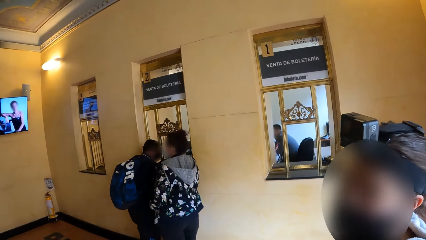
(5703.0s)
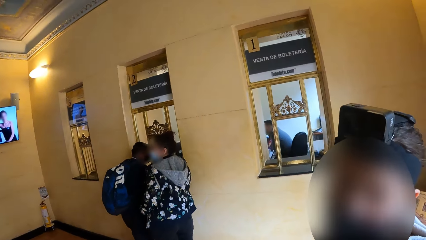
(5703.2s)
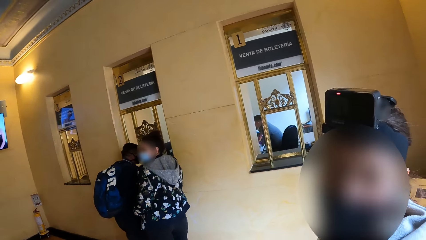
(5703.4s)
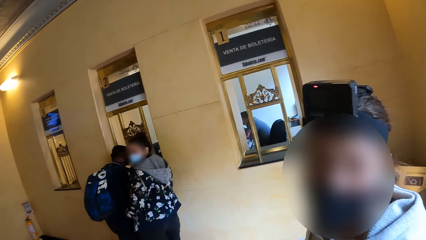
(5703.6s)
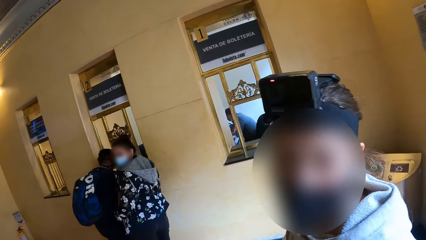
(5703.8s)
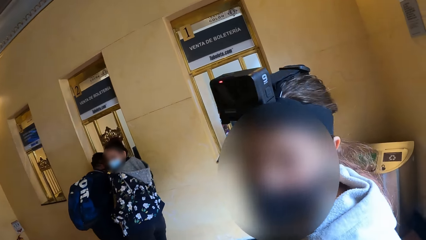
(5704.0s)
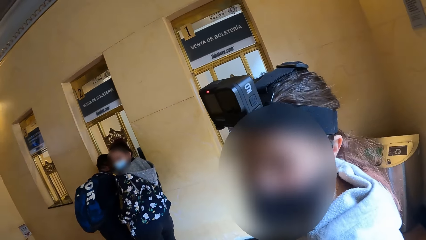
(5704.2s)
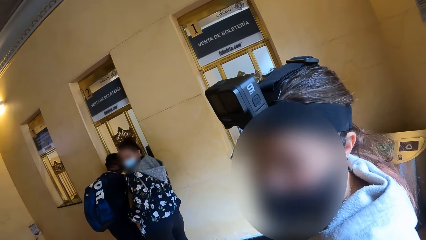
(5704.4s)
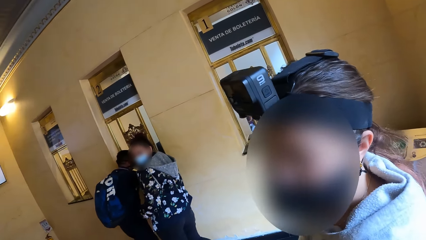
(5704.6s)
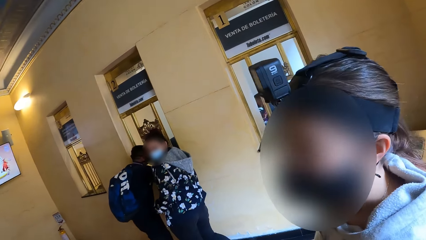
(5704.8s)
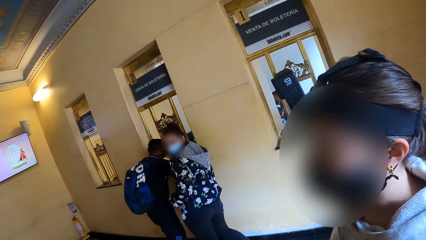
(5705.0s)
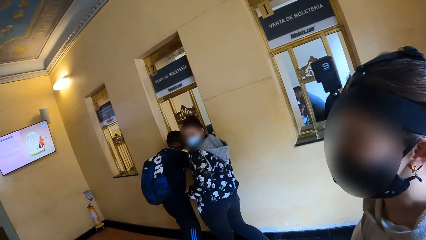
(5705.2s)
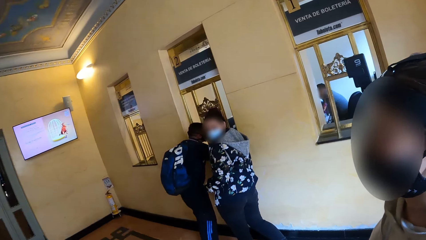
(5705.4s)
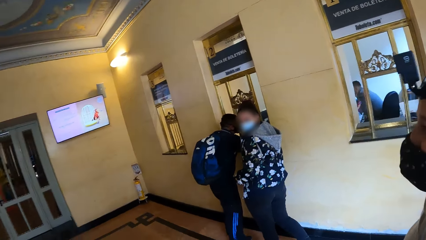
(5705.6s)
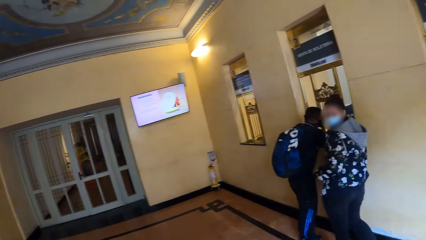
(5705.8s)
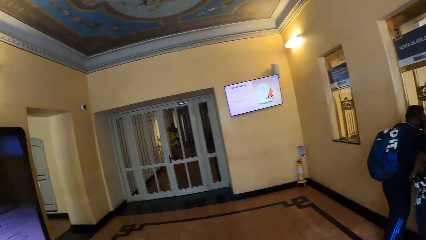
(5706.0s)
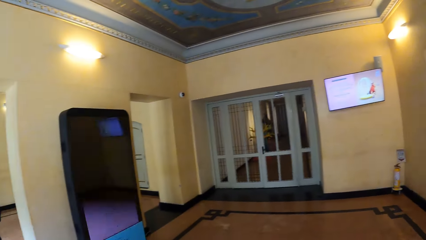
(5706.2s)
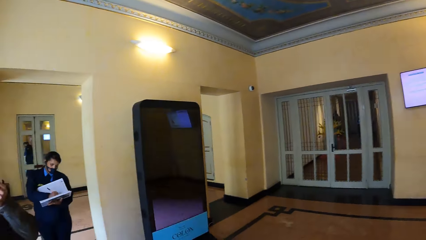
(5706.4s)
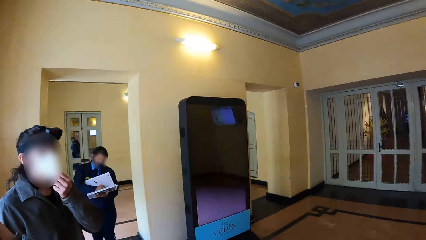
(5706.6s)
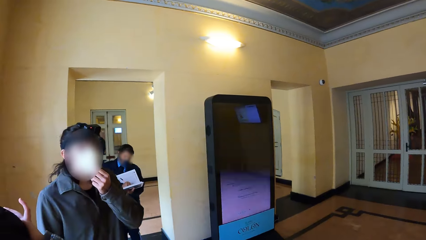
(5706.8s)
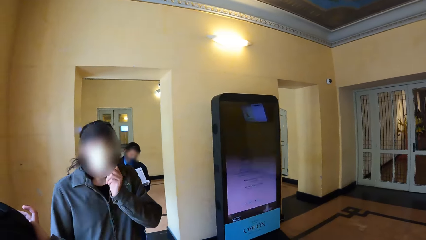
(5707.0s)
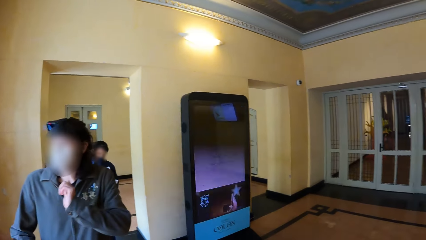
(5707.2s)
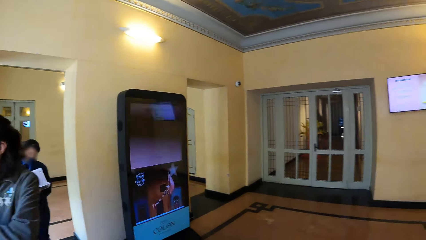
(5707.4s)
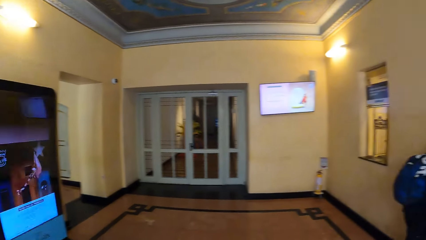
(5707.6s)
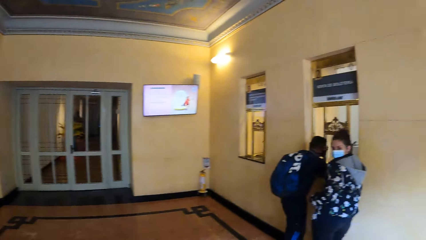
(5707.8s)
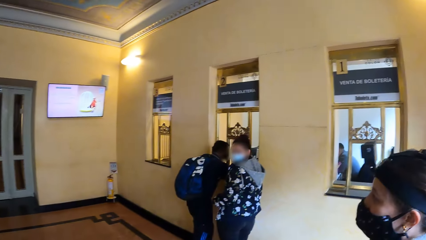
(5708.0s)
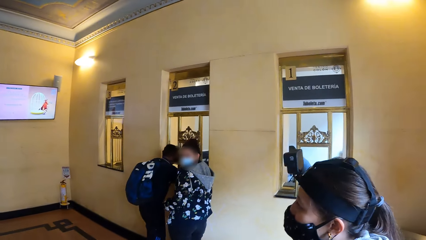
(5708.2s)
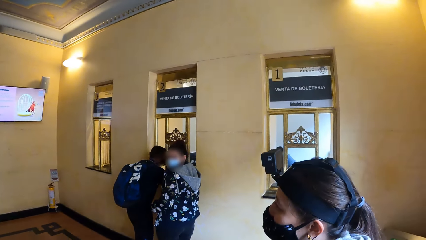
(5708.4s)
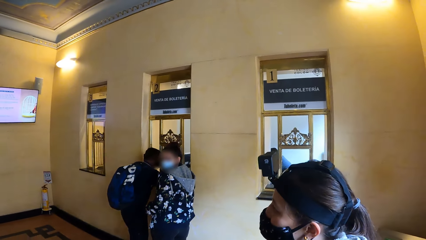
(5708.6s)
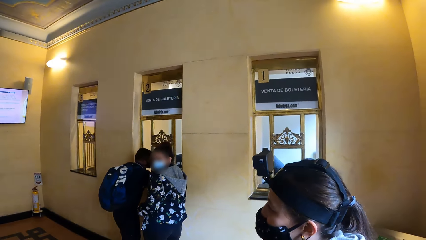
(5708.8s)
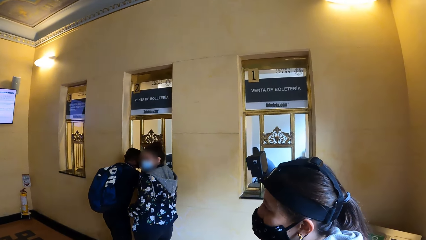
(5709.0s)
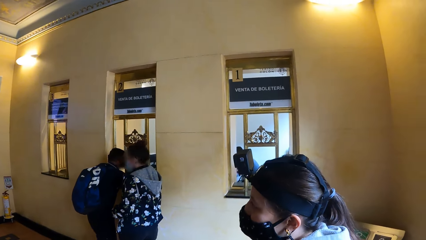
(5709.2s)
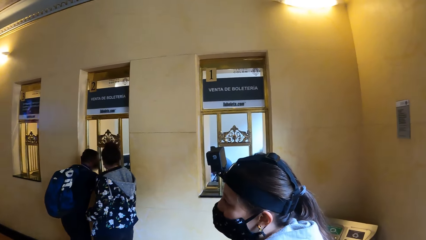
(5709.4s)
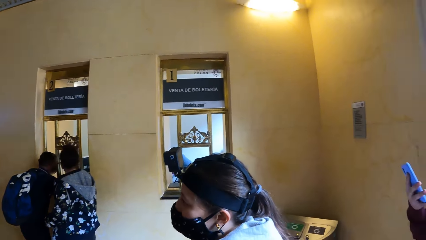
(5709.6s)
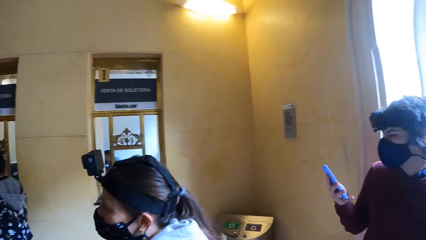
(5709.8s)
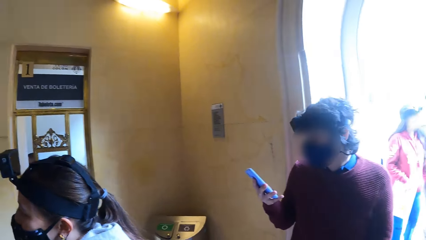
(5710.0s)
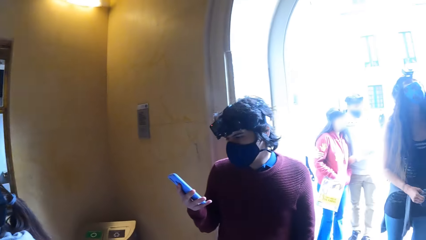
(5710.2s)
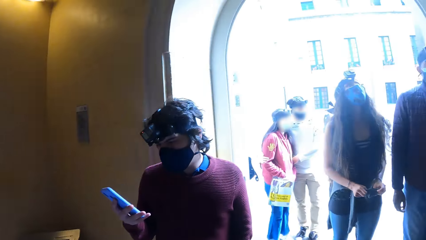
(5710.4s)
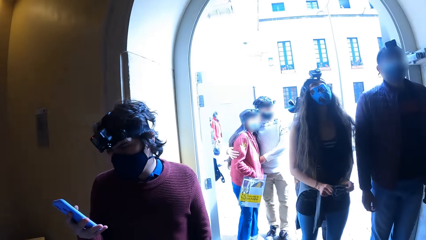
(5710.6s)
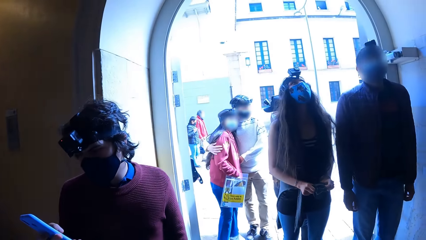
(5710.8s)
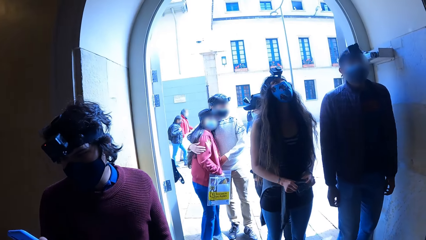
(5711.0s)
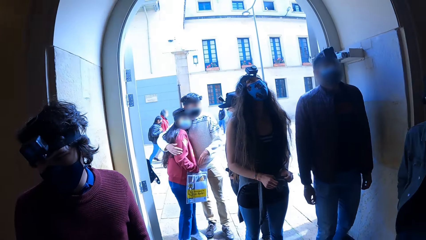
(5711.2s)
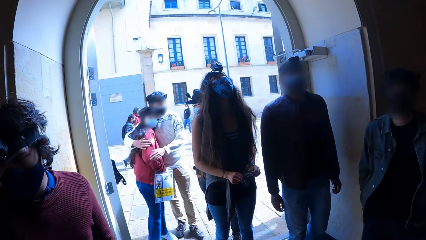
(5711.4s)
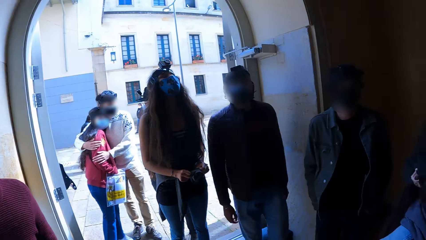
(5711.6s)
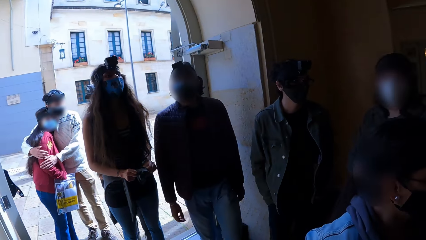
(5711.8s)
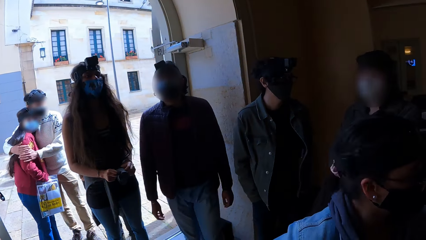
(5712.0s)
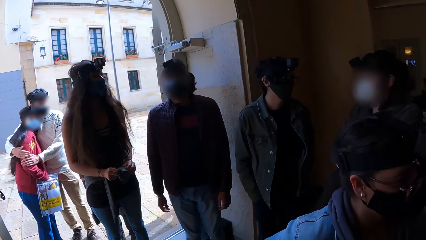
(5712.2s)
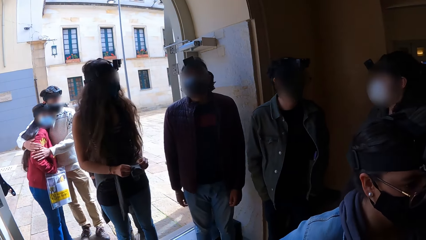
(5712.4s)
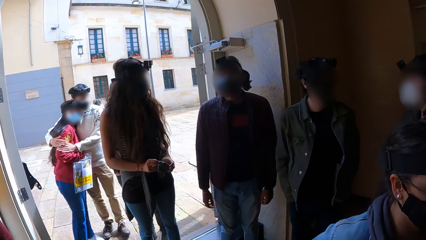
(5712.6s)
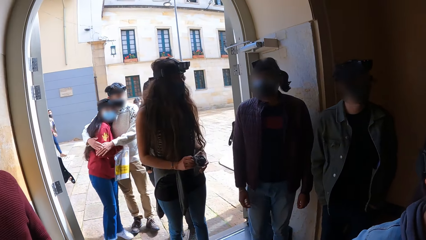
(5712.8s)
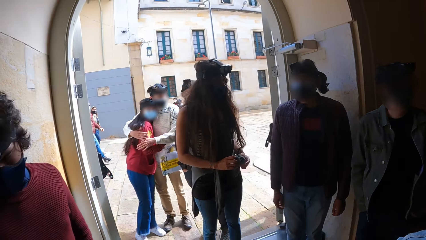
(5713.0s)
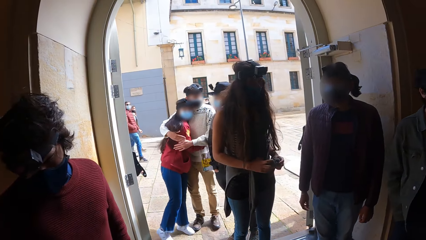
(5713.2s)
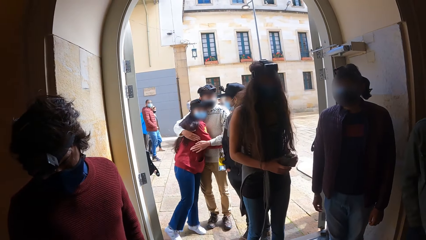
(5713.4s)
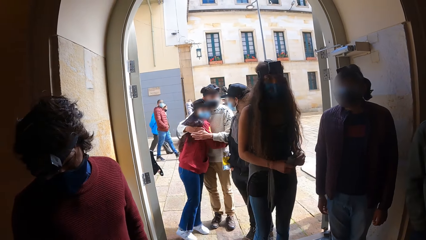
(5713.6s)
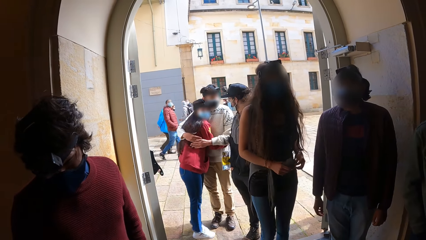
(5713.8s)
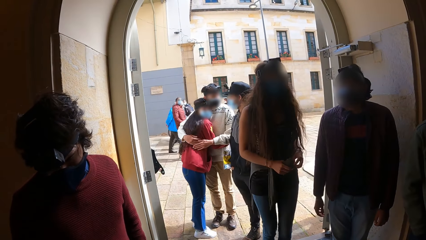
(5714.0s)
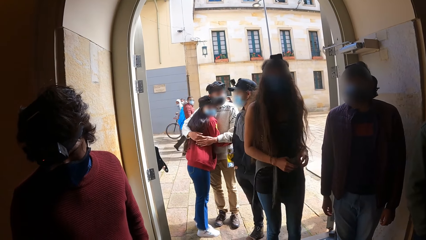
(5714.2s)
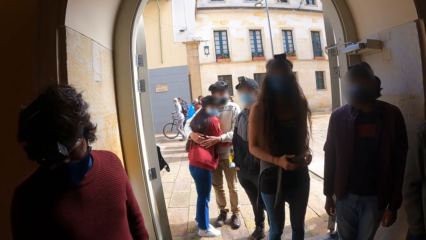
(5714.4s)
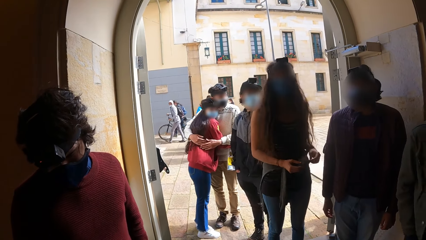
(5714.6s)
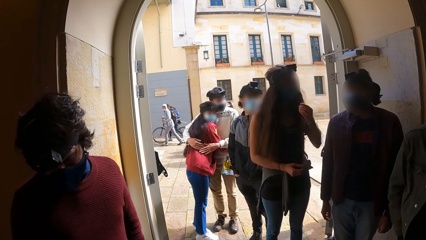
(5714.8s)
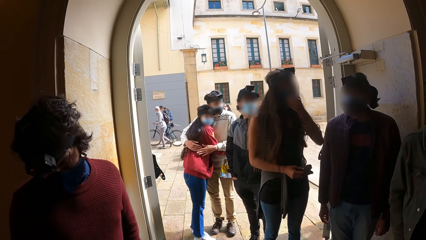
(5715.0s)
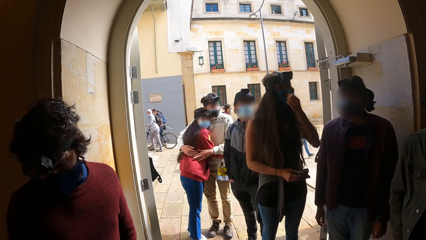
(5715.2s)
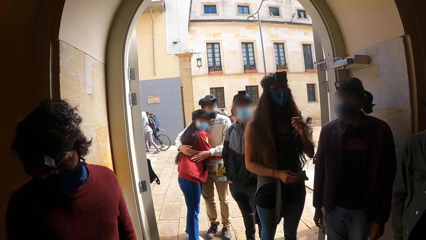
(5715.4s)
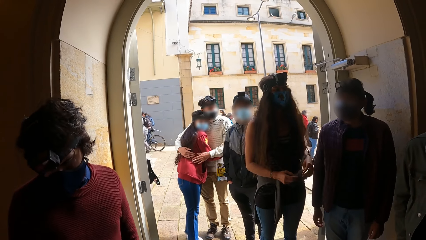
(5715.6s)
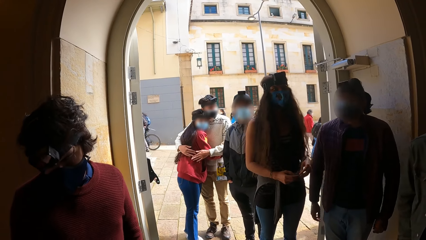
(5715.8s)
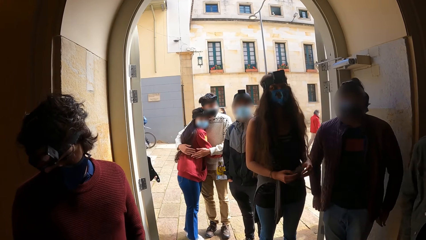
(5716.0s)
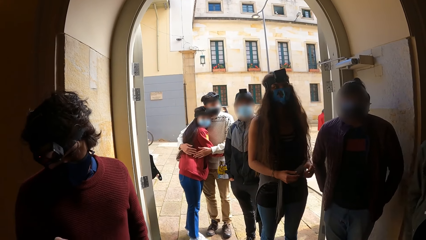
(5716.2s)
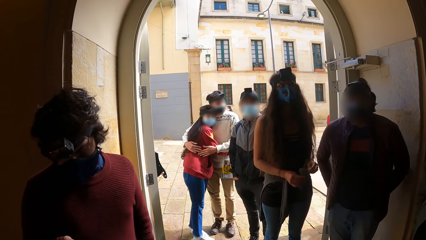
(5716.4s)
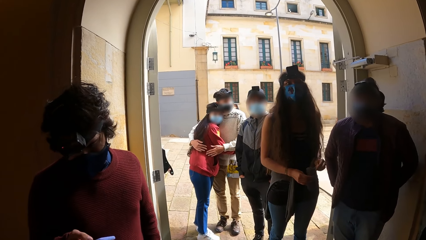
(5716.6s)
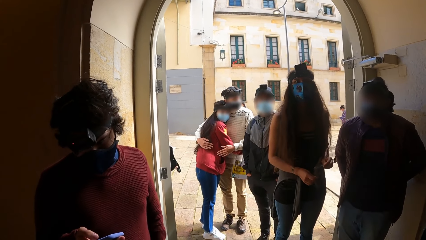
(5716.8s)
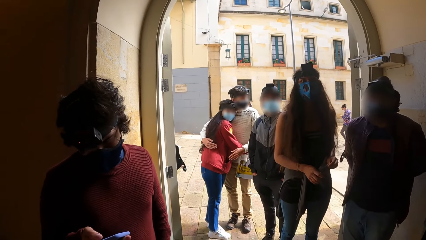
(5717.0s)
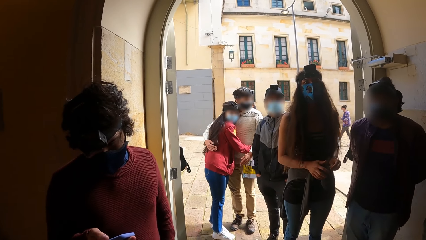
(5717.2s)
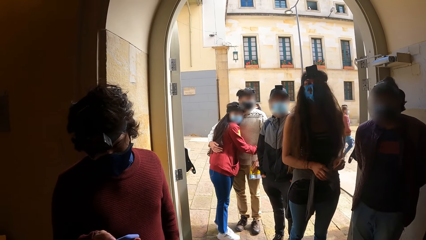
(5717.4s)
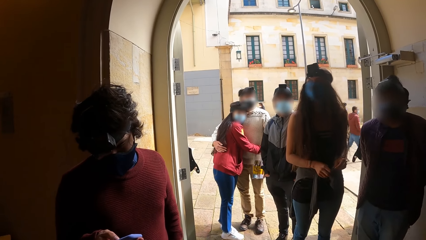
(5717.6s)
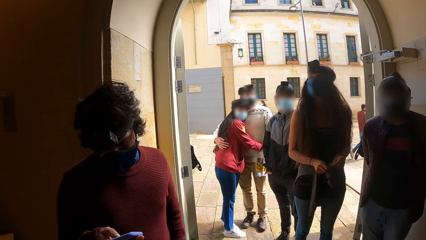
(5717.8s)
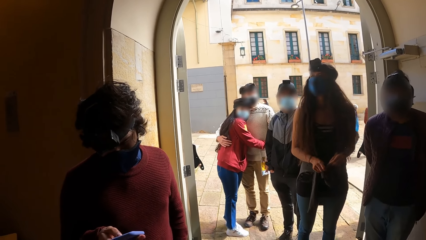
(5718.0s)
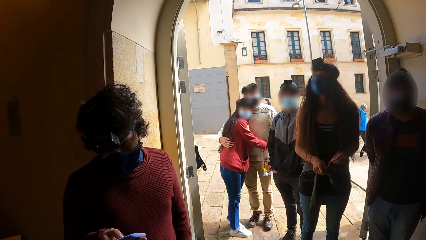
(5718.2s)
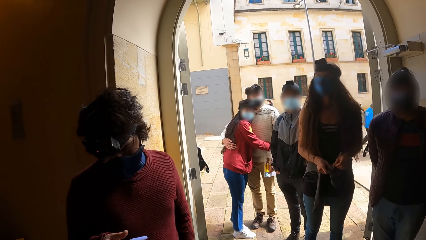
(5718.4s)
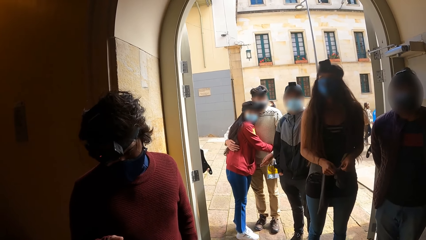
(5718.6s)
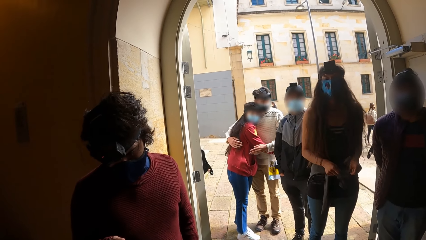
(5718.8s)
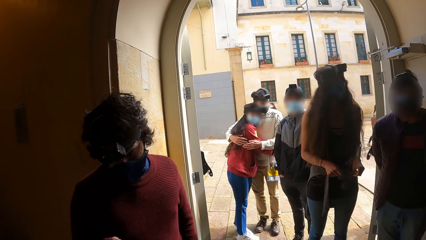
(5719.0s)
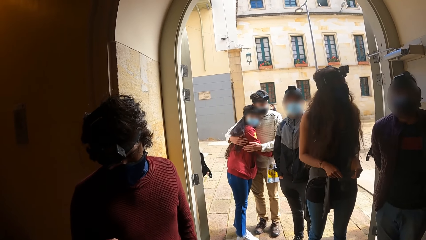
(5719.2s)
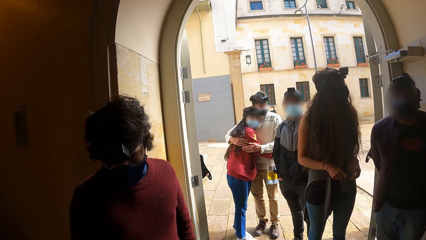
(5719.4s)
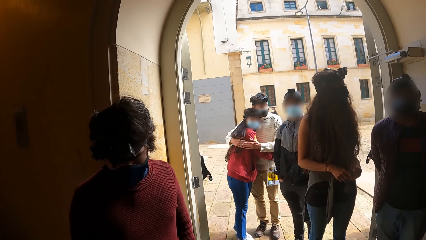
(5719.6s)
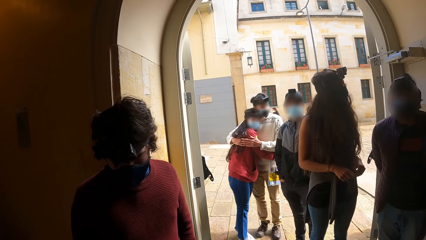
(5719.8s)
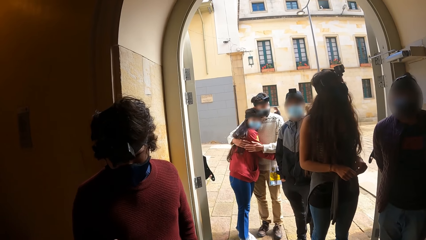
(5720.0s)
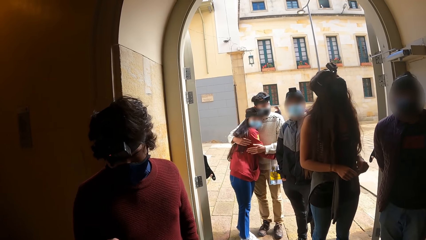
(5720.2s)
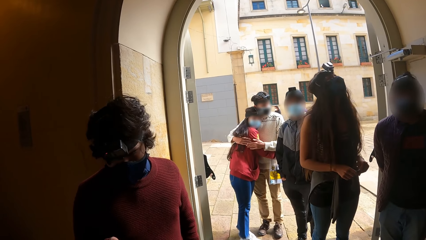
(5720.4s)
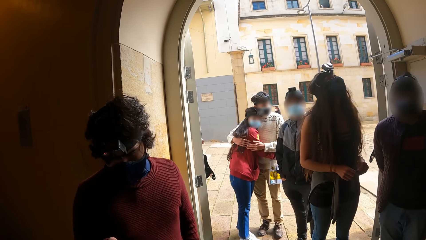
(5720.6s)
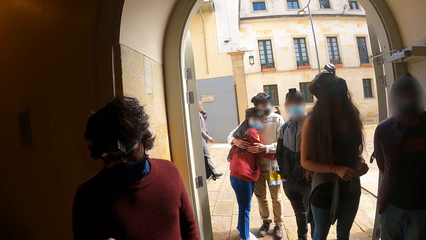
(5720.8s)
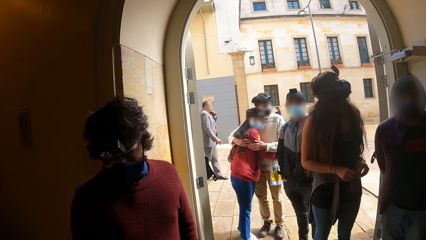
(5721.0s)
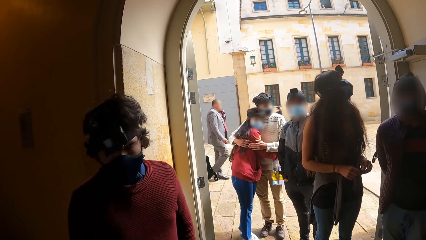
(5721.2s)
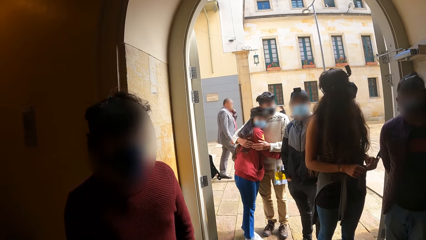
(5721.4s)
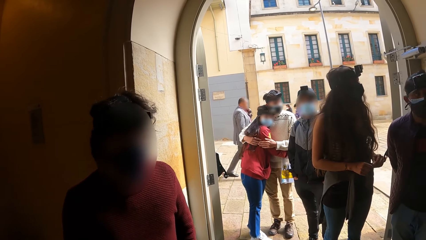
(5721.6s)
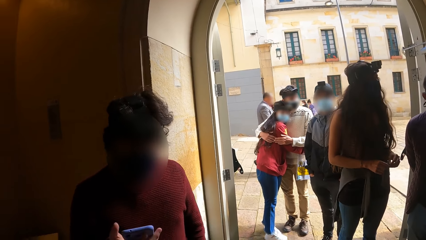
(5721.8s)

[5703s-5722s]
The camera wearer interacts with a woman. They look around. A woman hugs a man.
